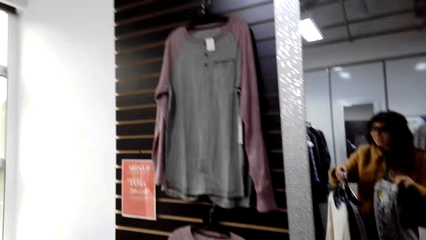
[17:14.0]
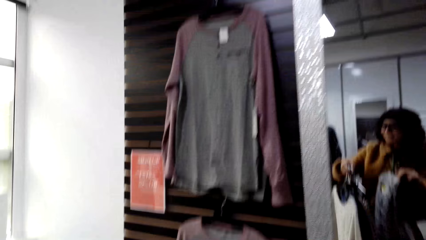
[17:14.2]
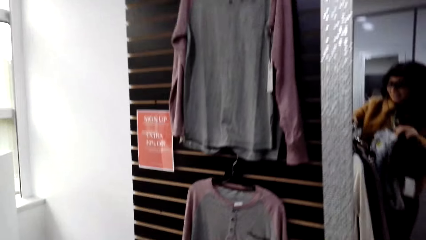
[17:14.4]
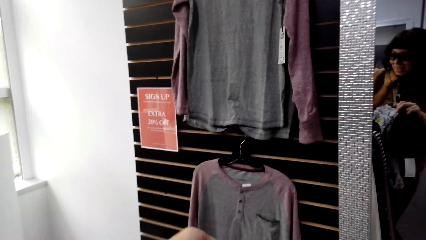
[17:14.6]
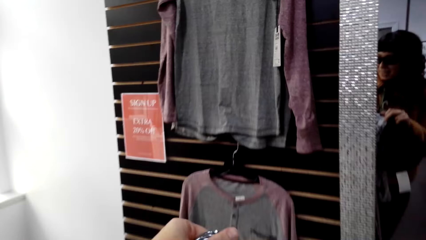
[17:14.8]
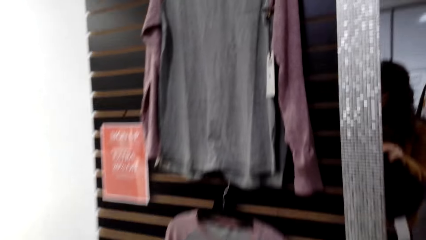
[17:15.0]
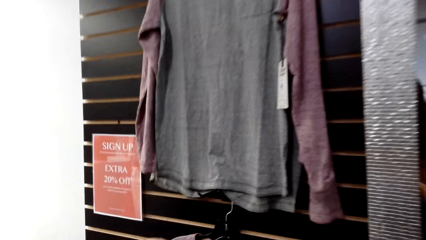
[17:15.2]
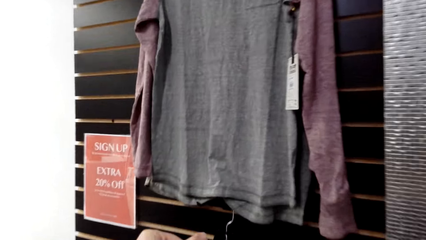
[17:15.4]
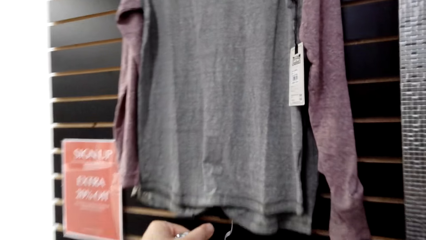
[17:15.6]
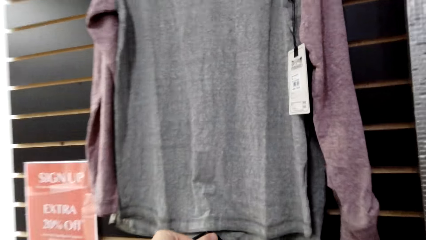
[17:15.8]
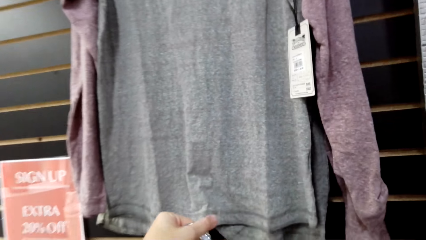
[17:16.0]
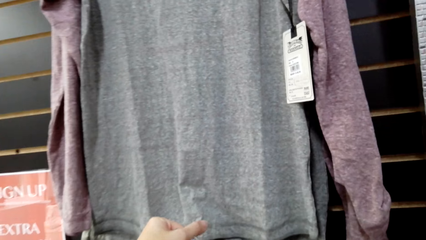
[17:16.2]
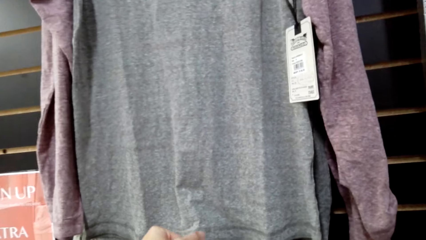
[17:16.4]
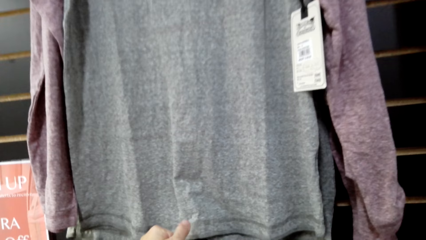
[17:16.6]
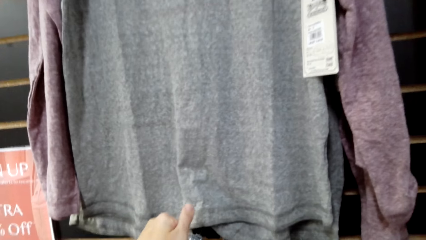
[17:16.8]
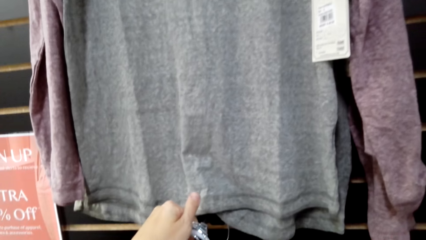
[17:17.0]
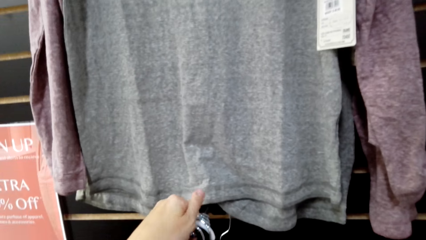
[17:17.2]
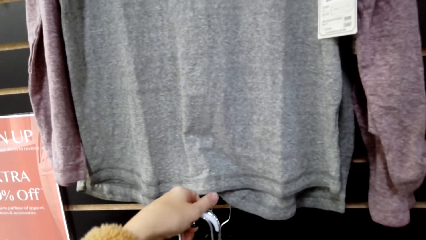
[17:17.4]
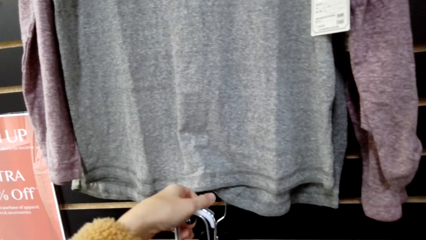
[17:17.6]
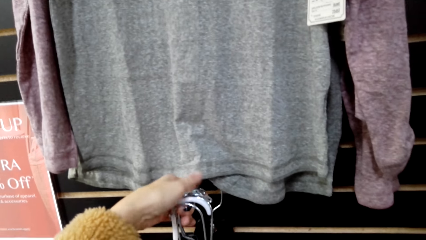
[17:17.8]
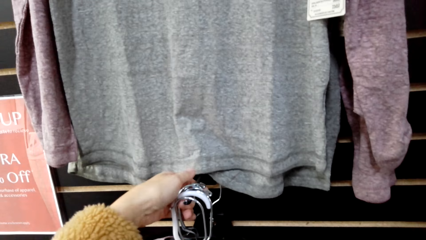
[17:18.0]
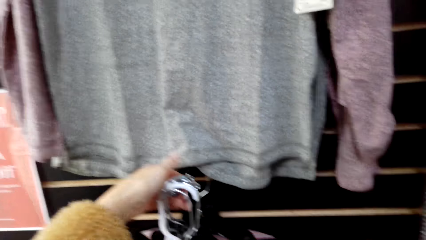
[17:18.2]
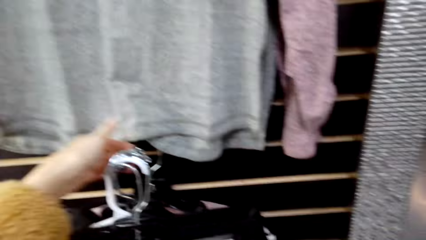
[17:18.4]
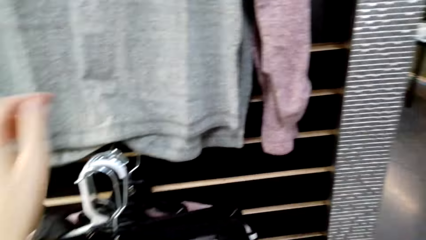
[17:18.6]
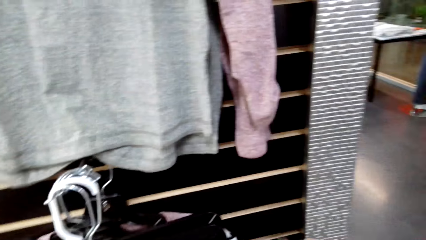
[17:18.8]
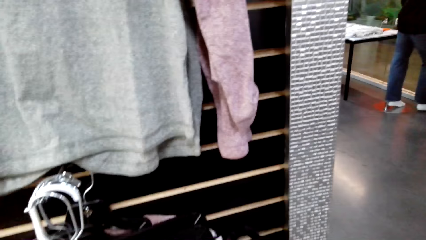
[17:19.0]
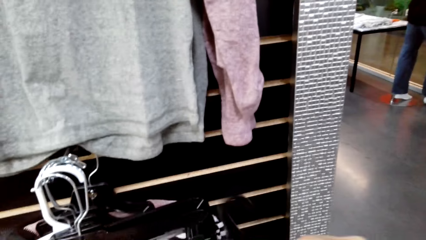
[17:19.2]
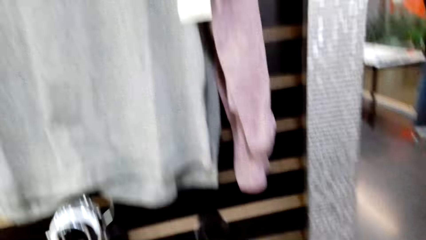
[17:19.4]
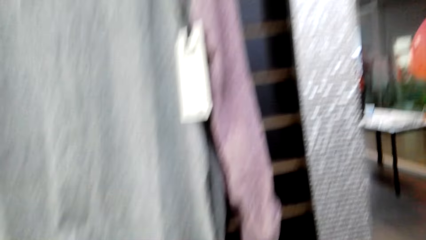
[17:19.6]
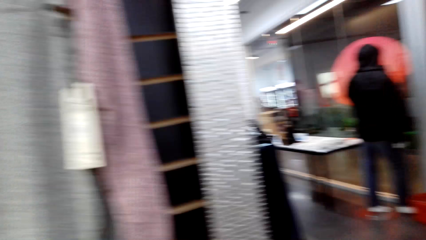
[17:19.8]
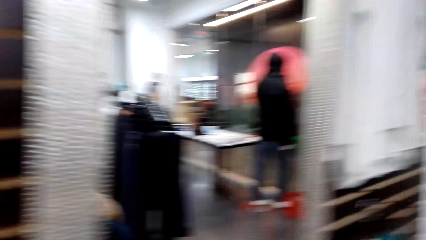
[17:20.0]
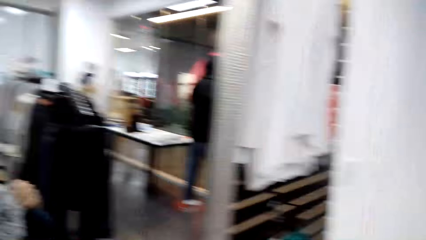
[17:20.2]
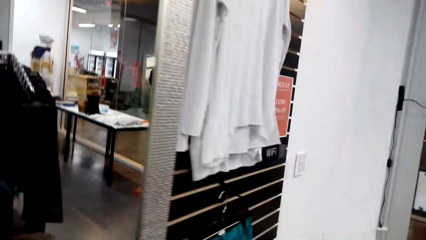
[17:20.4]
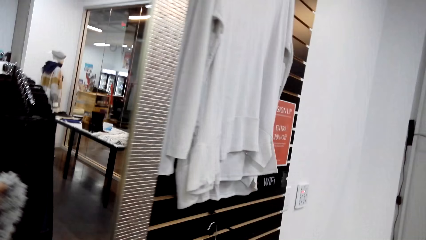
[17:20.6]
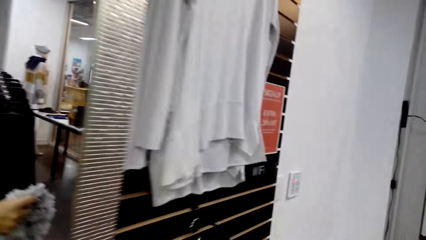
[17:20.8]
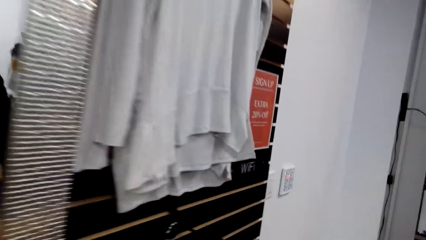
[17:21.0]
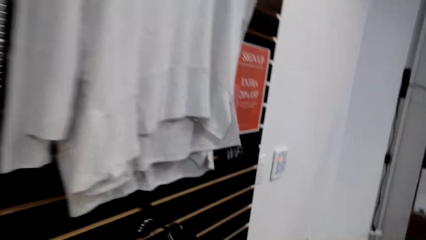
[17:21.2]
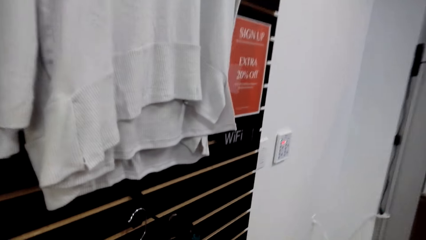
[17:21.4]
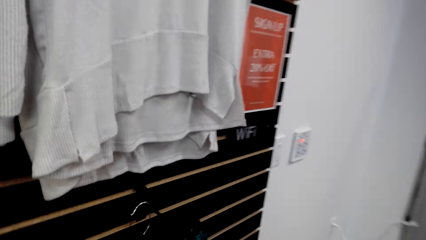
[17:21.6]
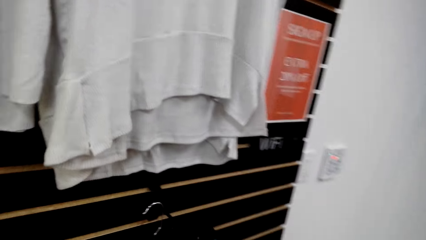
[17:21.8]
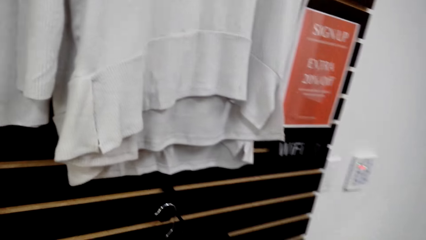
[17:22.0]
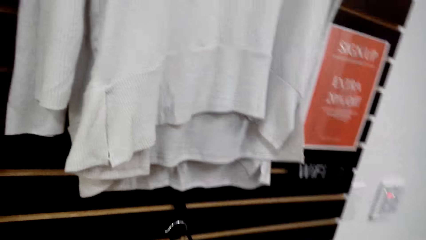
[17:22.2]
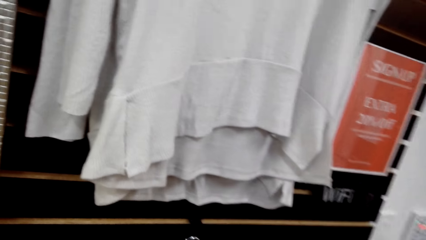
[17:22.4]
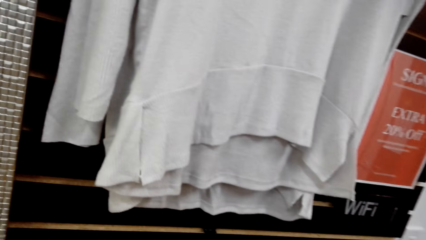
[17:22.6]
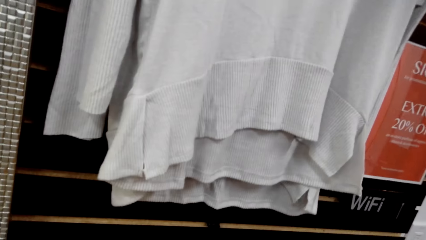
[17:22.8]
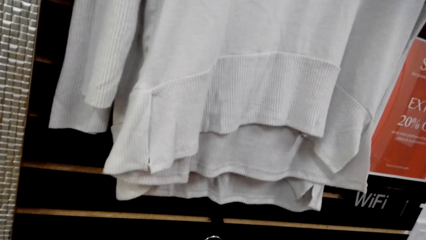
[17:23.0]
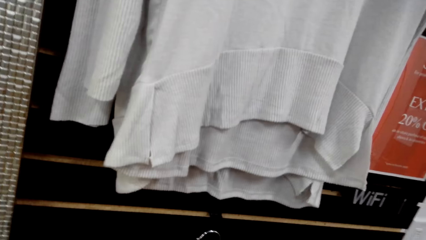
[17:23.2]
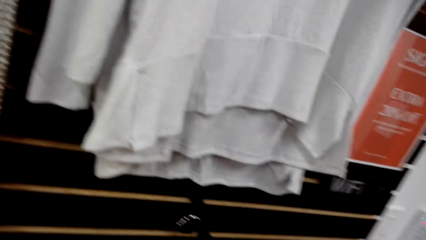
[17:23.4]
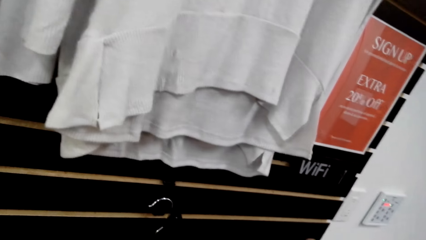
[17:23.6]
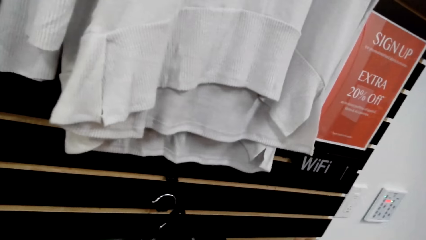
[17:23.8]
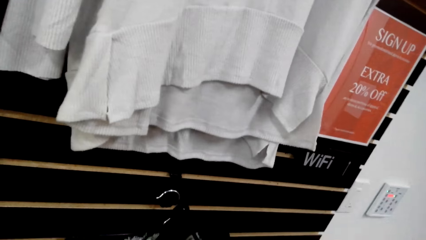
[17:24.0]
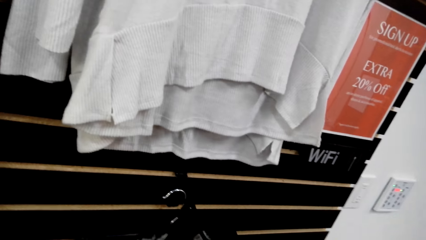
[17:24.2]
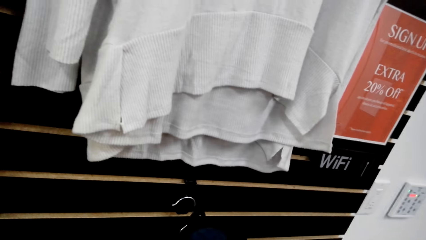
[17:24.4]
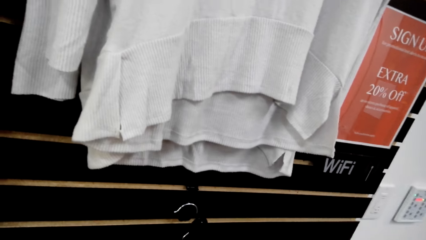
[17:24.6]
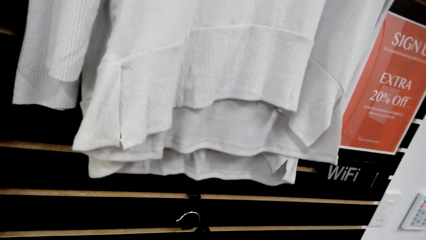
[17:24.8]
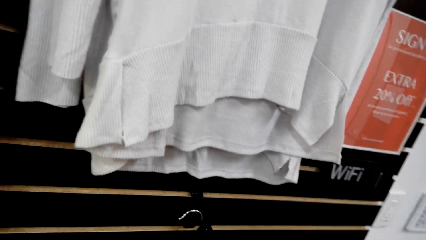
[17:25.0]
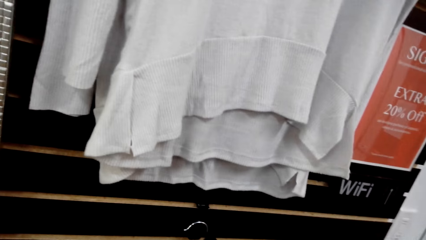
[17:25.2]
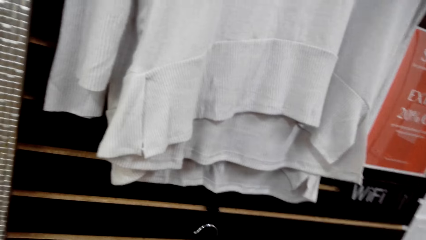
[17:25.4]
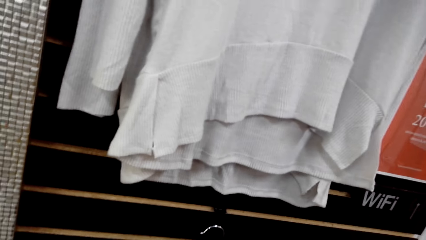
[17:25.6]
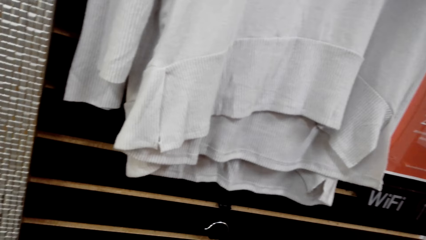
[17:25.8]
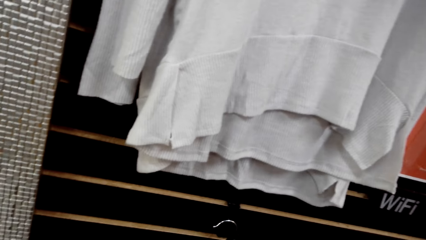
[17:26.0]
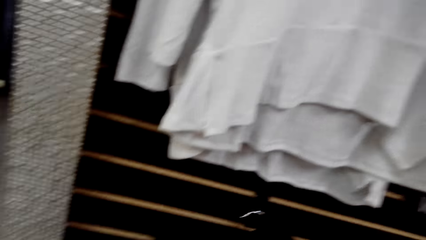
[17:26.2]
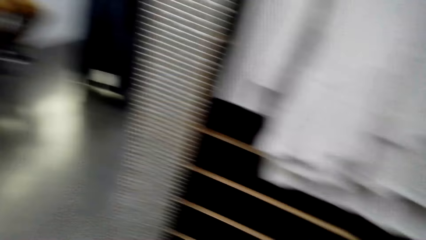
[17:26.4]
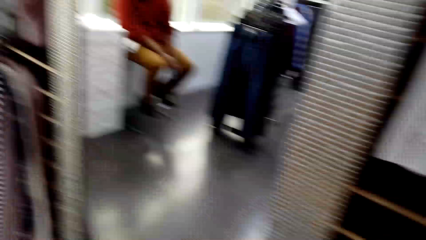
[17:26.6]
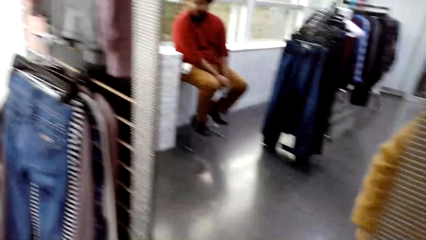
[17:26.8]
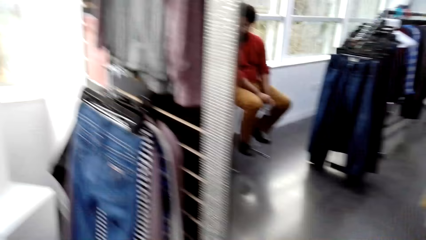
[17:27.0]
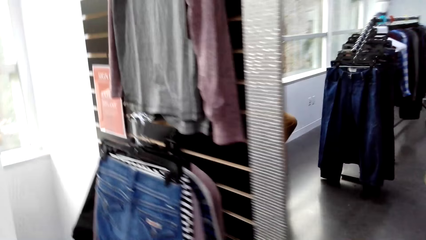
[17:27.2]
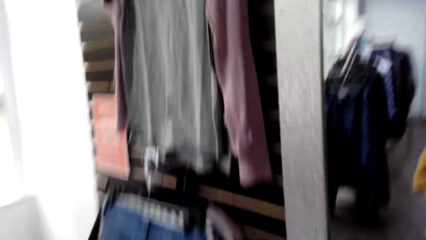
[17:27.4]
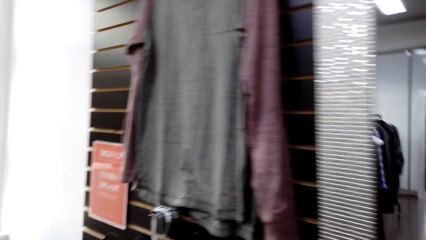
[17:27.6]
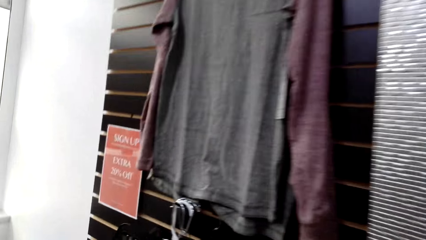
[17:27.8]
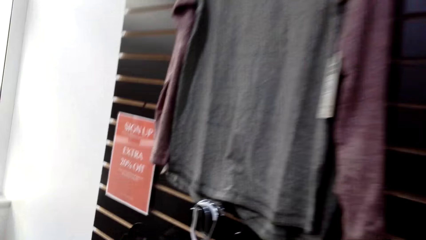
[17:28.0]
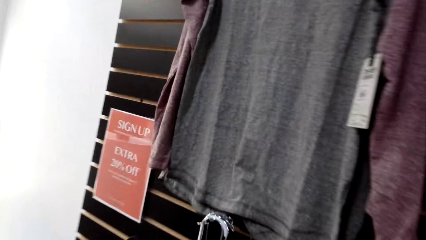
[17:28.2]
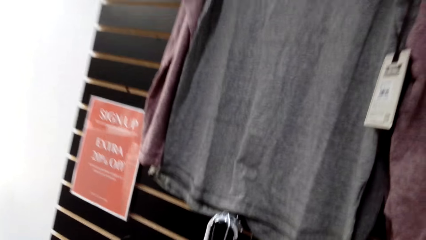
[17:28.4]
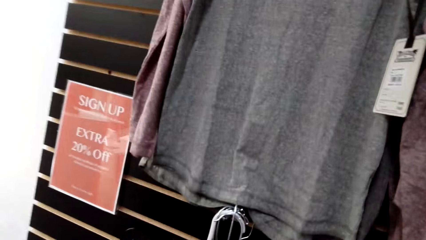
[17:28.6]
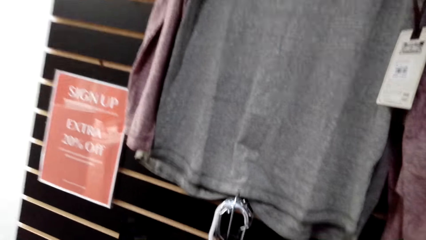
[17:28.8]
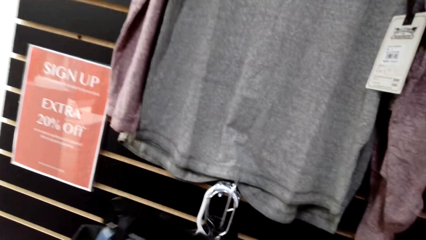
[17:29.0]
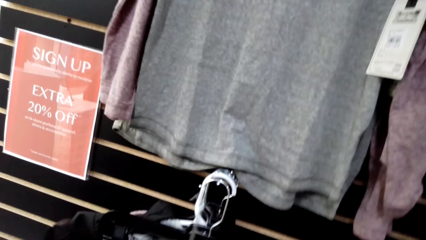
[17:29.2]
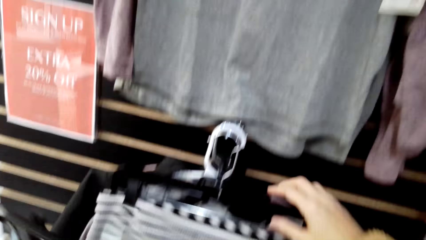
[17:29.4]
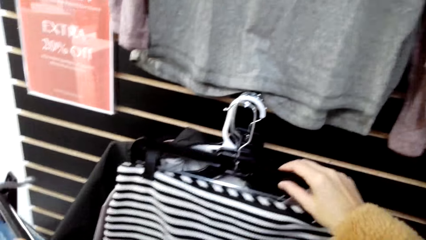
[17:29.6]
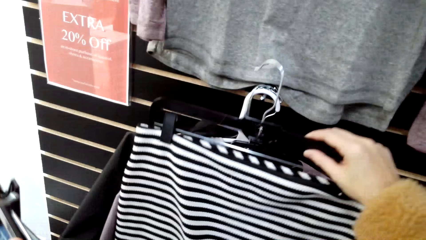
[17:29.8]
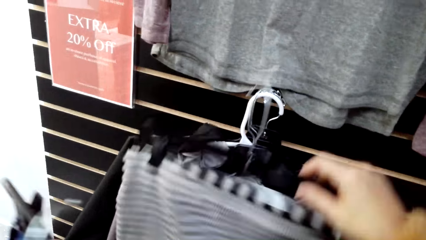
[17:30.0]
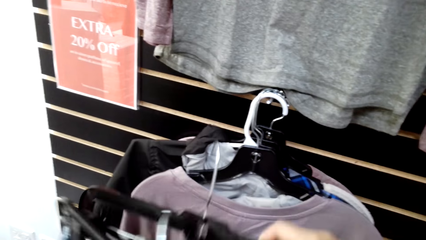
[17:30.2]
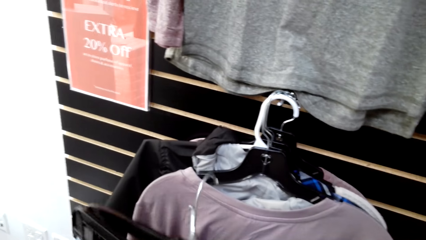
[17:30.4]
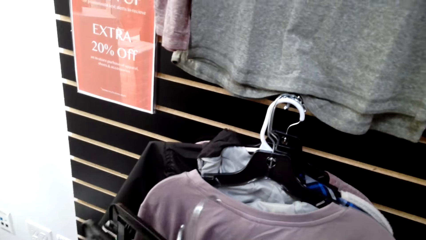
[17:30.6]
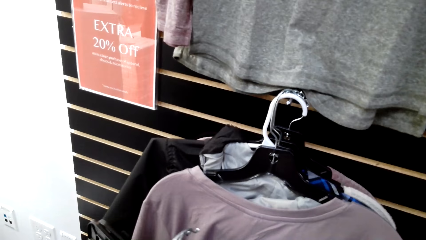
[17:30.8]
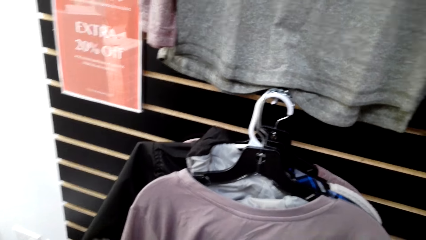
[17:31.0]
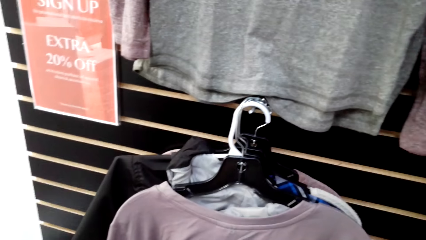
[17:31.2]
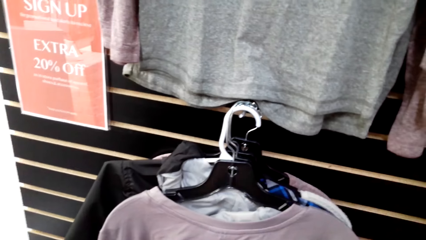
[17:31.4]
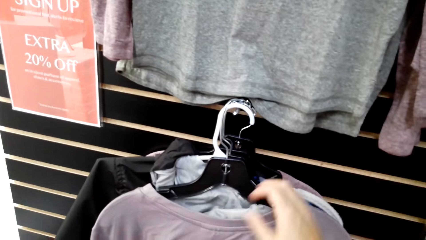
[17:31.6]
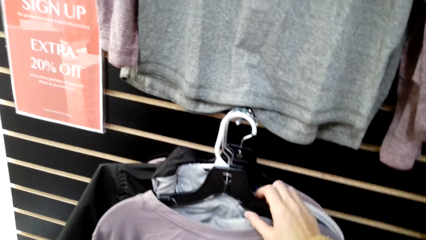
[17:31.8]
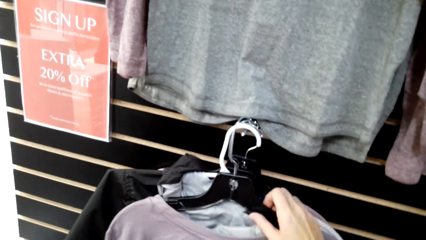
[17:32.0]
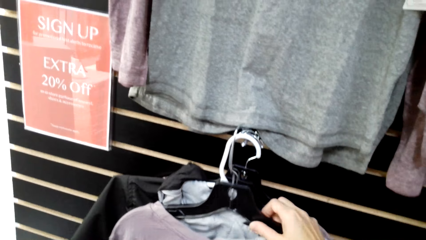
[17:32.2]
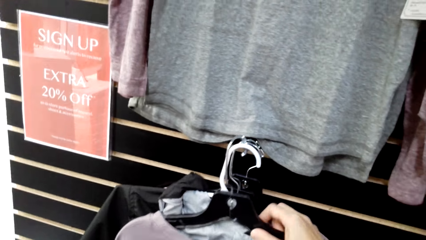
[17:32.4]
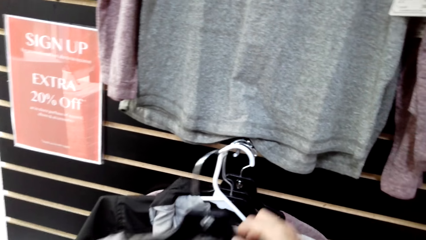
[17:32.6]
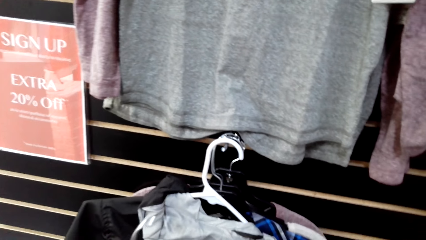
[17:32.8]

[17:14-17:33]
The camera wearer moves towards the wall. They stare at the wall. They put the clothes down. They move towards the other wall. They walk in the room. They stare at the wall. They move towards the other wall. They remove the clothes from the hook. They arrange the clothes.
